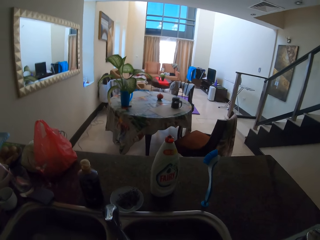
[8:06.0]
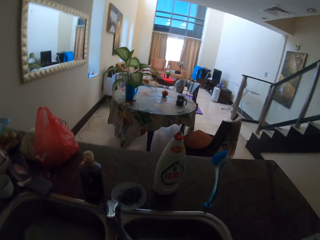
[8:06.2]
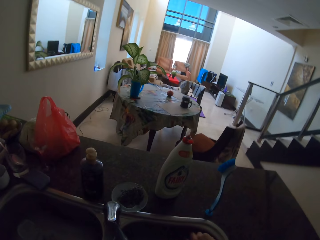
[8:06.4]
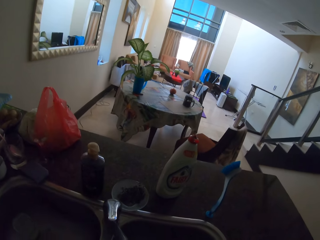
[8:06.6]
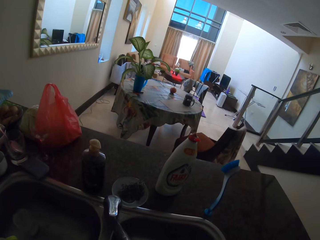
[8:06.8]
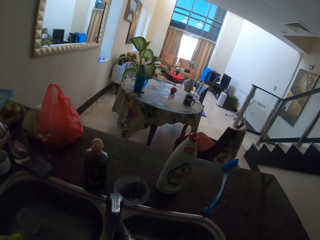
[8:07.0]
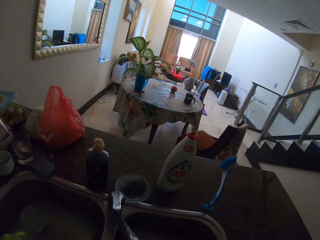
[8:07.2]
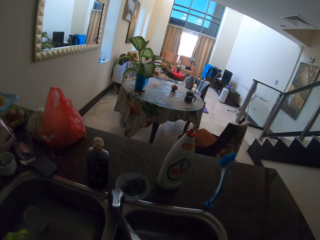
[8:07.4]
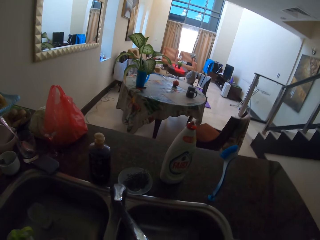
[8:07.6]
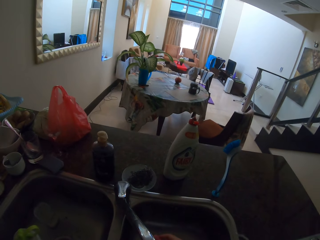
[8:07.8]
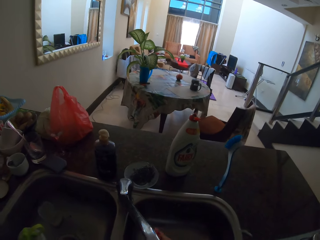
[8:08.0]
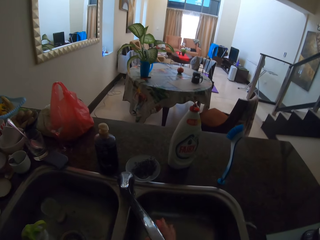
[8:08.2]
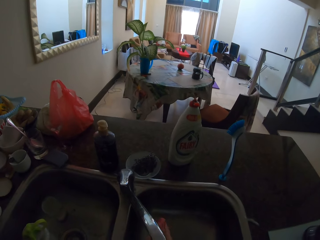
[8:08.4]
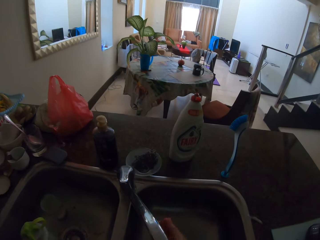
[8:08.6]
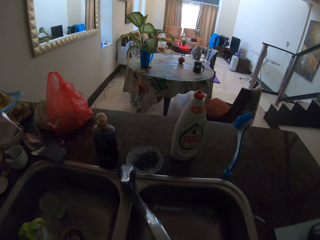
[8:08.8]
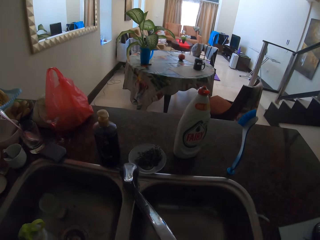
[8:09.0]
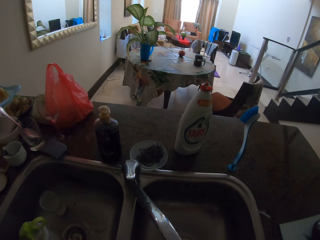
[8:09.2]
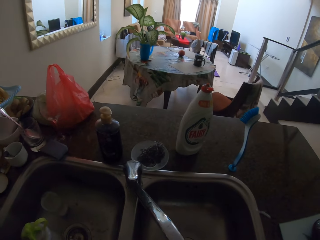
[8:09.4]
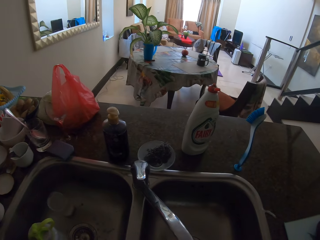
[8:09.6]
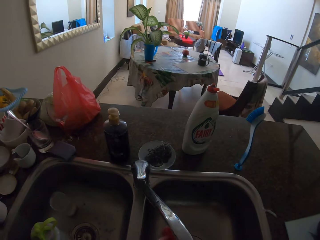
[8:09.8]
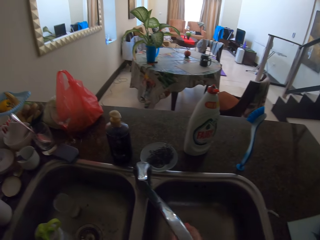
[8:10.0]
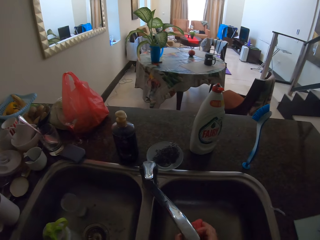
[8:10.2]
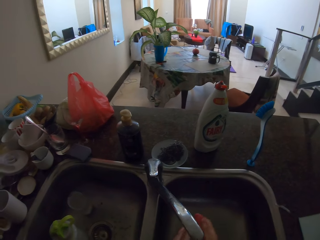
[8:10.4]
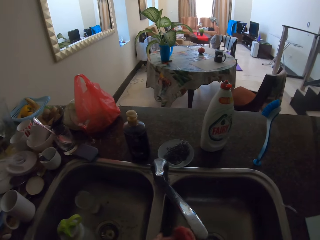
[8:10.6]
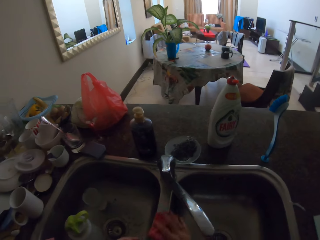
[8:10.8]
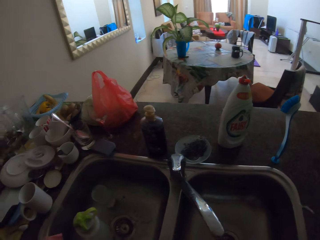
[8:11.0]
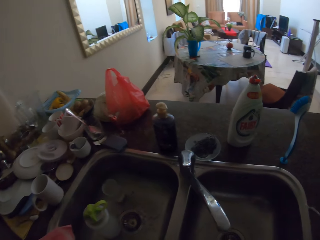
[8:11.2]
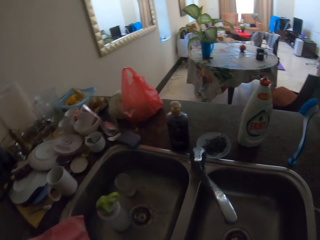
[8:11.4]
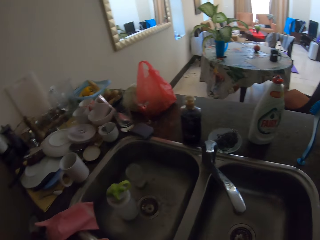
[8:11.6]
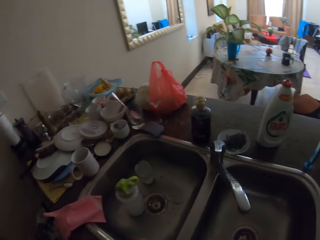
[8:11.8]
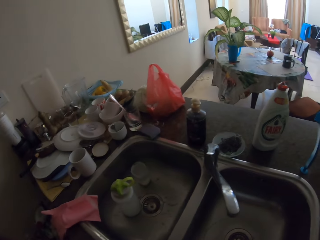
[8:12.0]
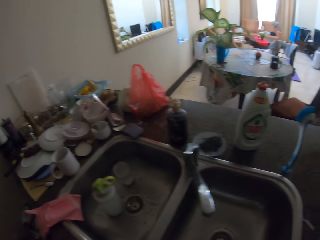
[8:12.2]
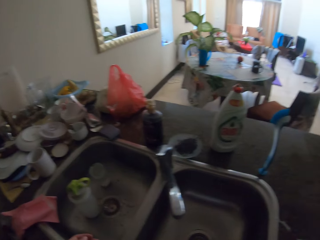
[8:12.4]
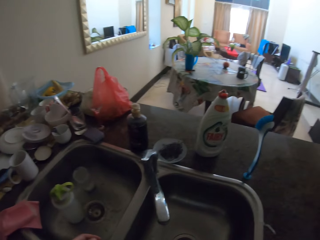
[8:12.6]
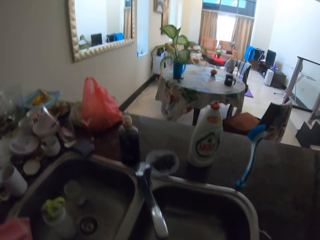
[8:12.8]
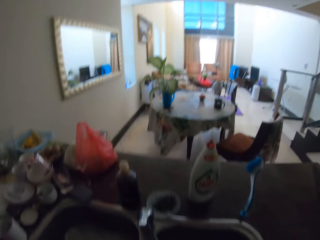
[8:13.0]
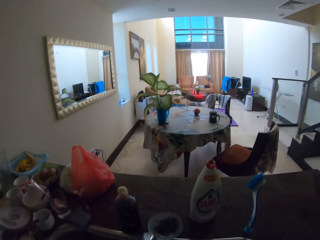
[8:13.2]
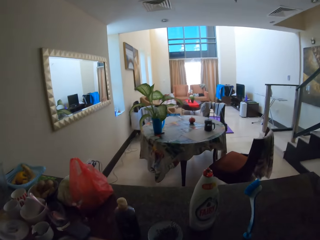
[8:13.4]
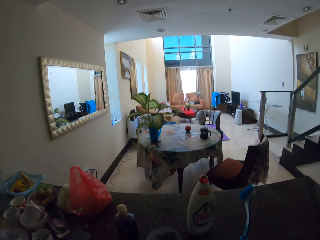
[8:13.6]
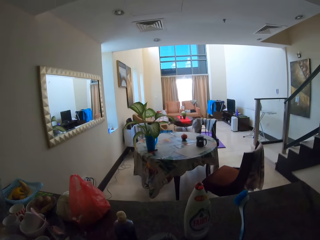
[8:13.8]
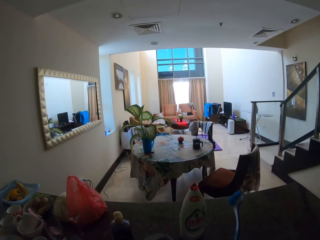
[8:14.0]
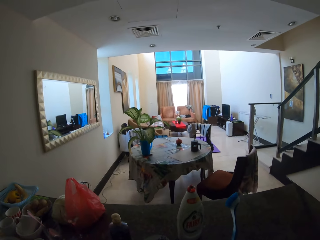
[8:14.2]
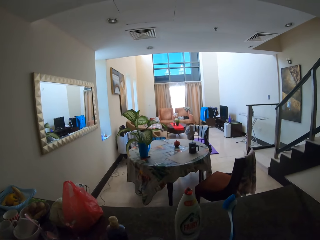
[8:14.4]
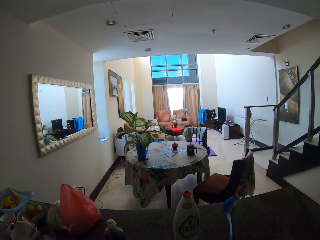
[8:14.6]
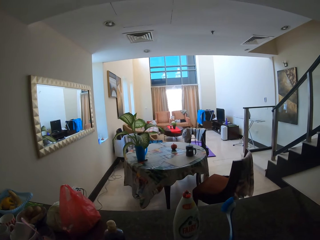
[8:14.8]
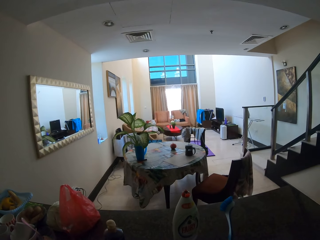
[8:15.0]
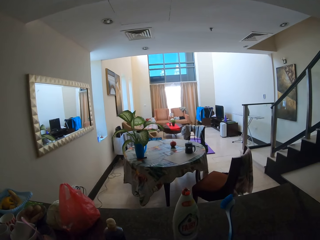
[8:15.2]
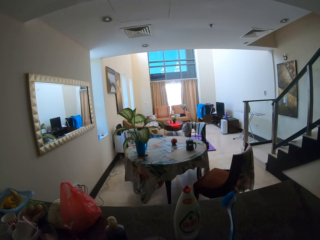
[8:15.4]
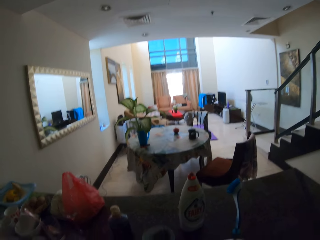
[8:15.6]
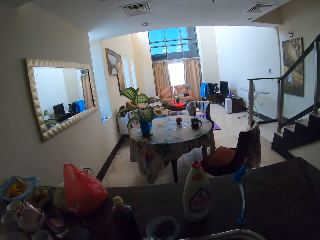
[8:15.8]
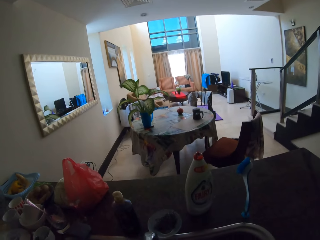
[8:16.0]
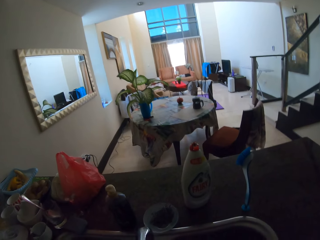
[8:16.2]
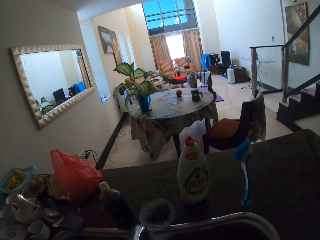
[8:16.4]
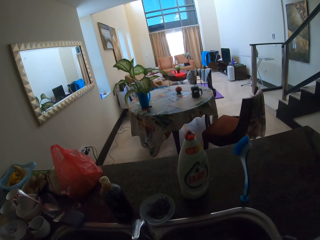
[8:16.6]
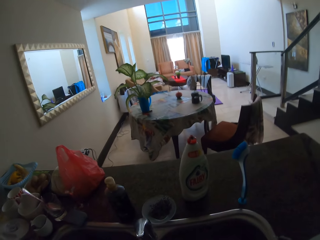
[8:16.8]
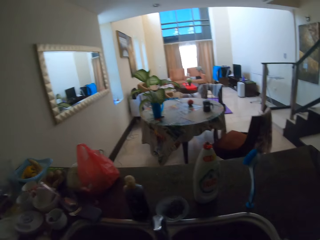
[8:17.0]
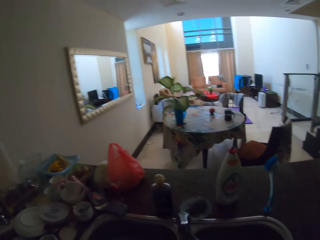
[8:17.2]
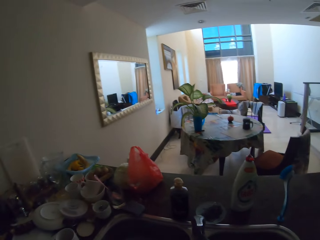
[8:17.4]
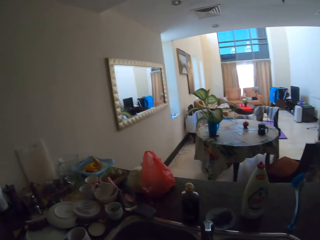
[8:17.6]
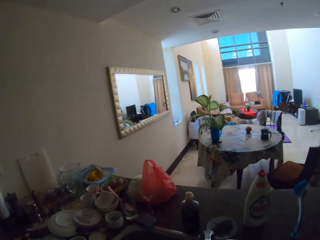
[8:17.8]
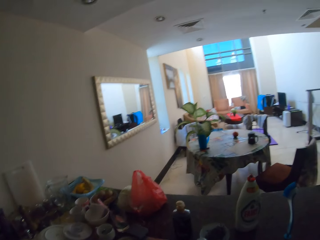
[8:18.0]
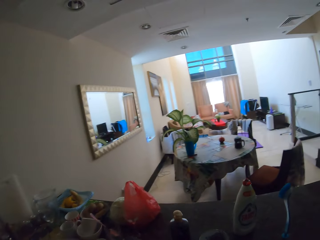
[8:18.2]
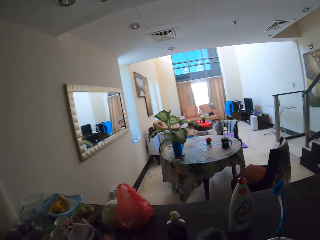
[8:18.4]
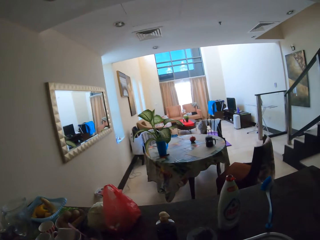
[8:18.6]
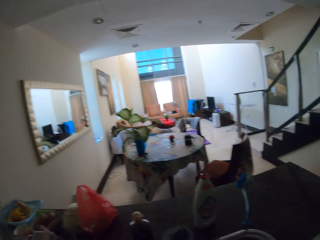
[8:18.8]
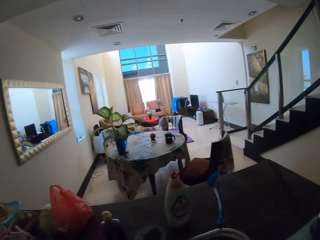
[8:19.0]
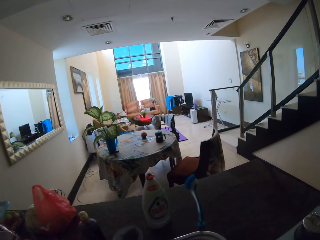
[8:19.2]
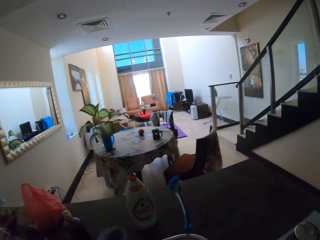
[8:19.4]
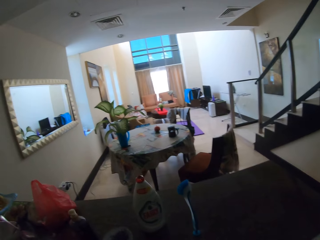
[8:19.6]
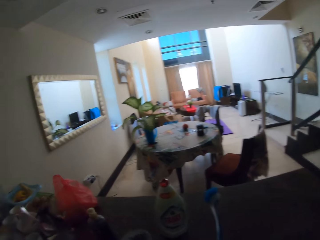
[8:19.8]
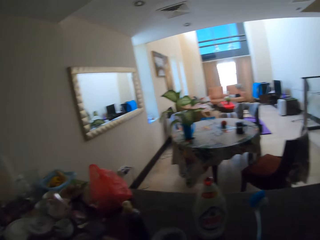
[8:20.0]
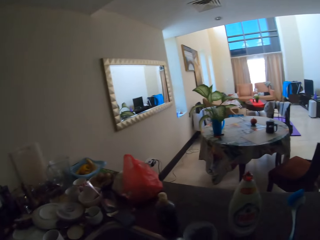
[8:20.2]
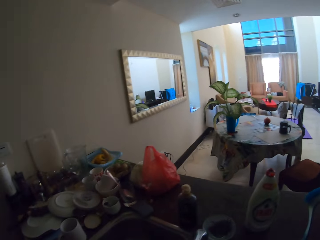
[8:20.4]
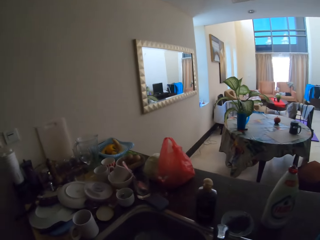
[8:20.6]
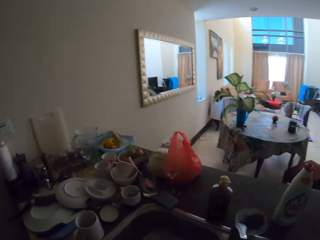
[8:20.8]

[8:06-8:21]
The camera wearer washes the wipe. They hold a cloth. They press the wipe.

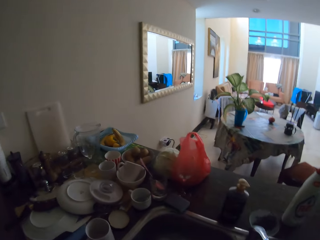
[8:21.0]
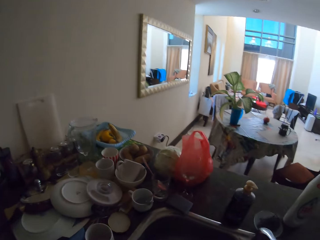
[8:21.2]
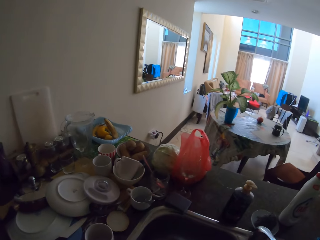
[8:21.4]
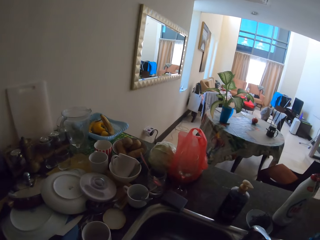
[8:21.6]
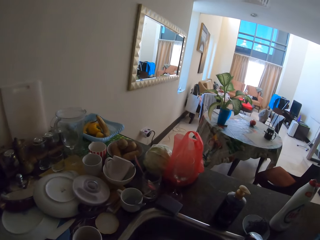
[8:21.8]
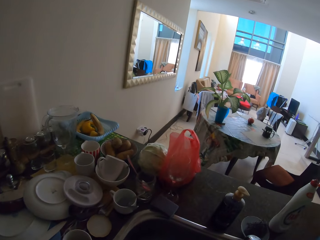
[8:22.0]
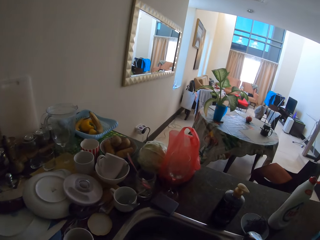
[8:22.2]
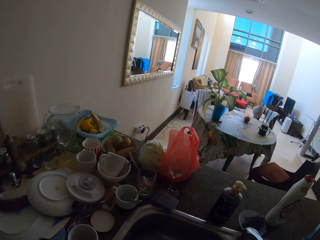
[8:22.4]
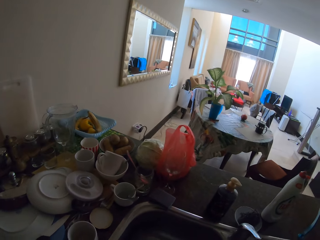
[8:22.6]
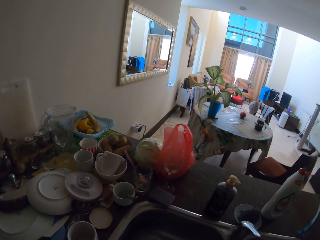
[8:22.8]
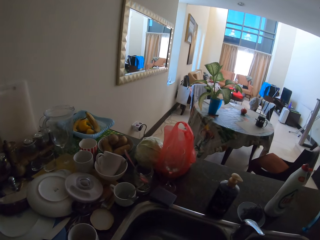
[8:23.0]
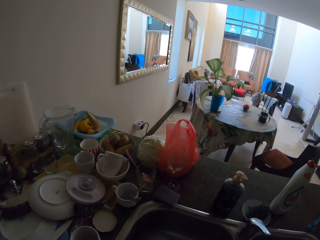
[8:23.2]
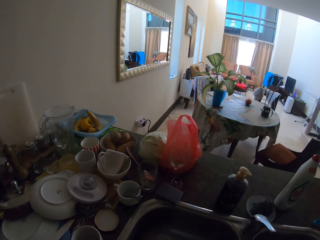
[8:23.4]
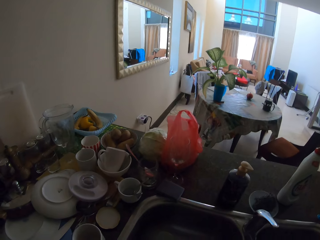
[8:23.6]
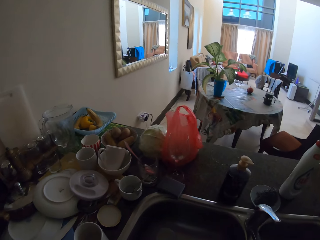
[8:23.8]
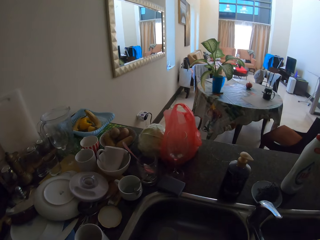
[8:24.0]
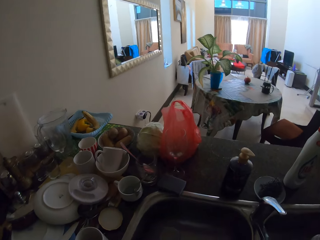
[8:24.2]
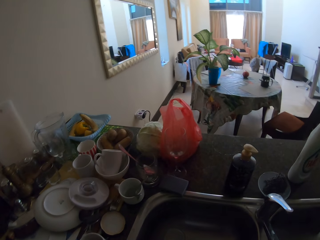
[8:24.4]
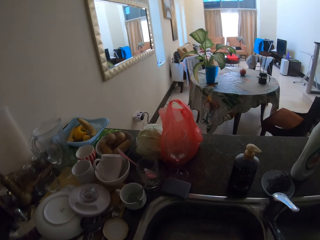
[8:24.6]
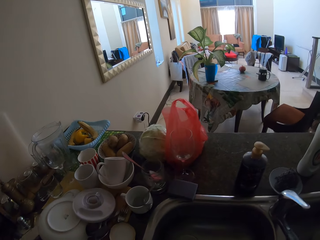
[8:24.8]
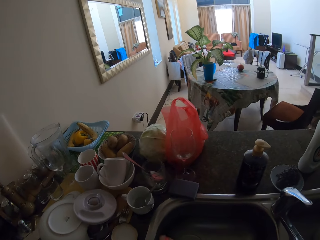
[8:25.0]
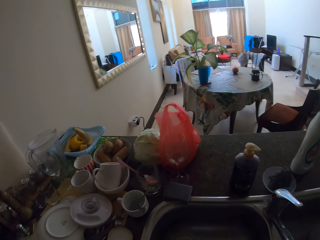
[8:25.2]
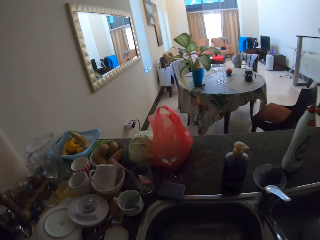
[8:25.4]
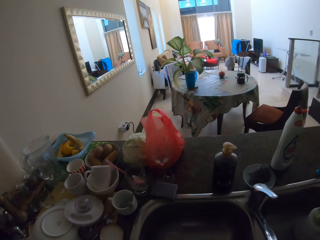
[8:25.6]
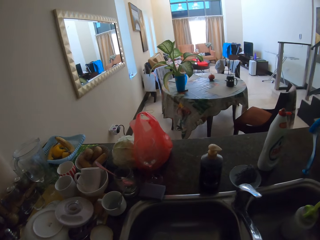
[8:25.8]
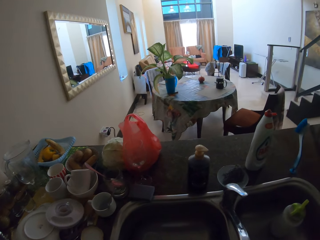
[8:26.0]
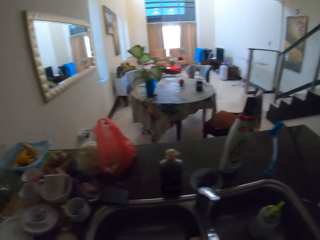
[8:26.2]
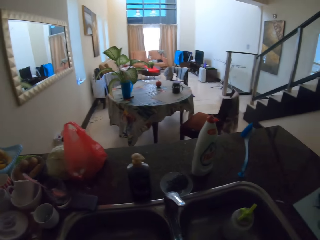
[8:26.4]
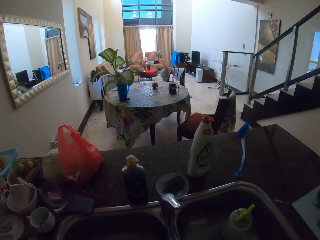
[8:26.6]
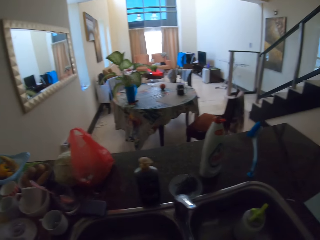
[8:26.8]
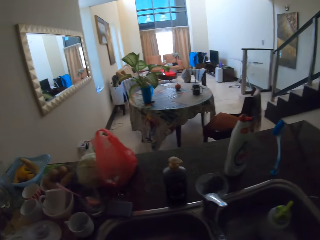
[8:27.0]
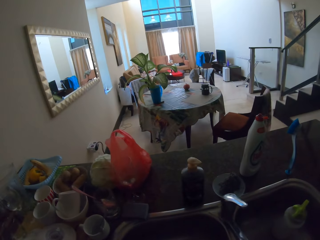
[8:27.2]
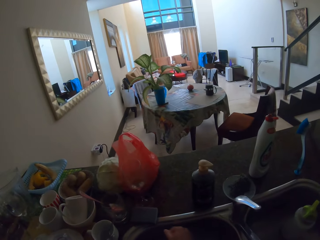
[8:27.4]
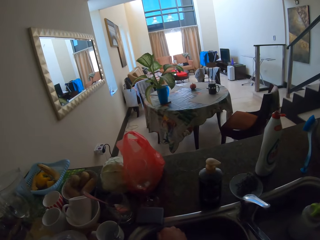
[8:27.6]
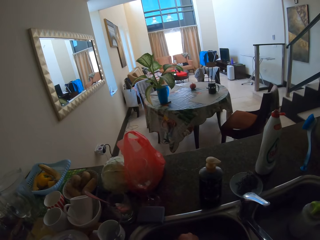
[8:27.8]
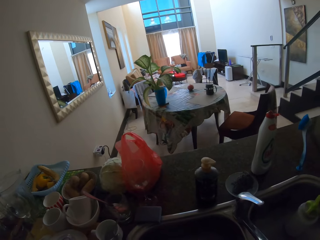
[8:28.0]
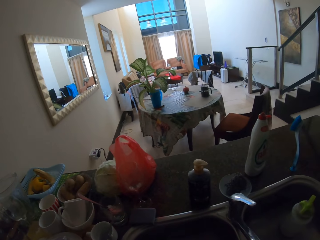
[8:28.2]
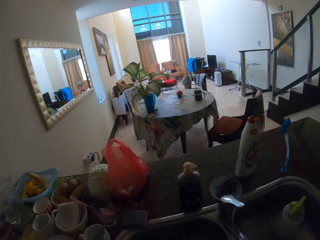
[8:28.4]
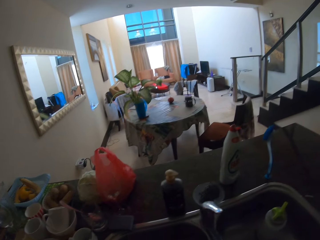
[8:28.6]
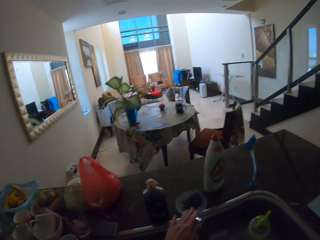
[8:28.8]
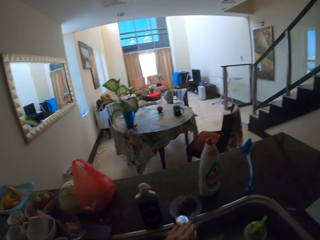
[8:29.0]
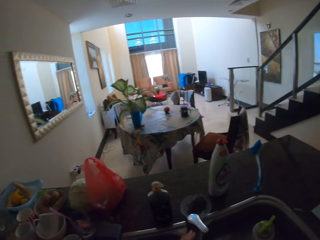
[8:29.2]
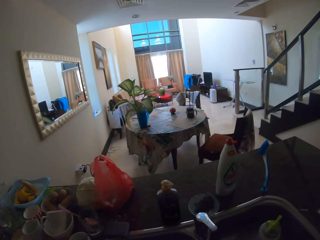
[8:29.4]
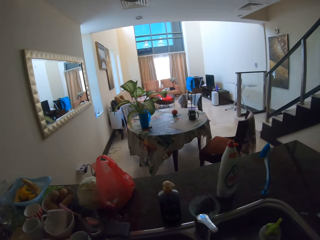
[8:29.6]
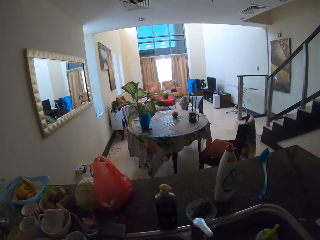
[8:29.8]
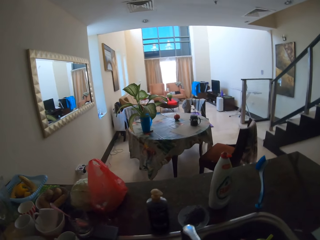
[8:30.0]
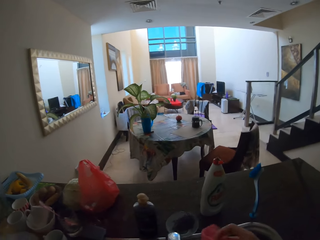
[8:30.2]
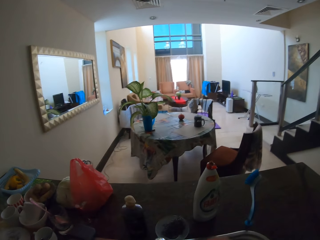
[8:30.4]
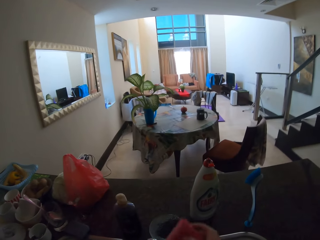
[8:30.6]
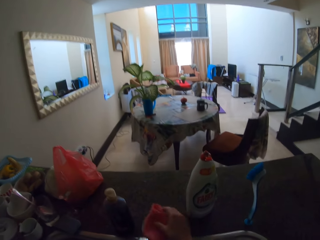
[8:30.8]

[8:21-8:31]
The camera wearer turns off the tap.
